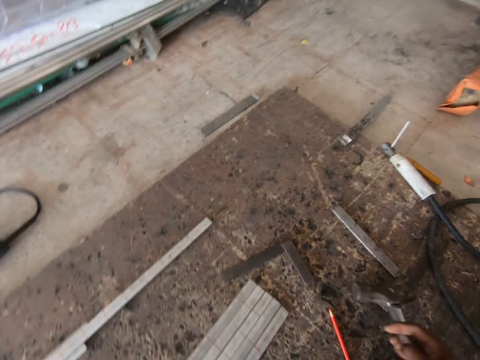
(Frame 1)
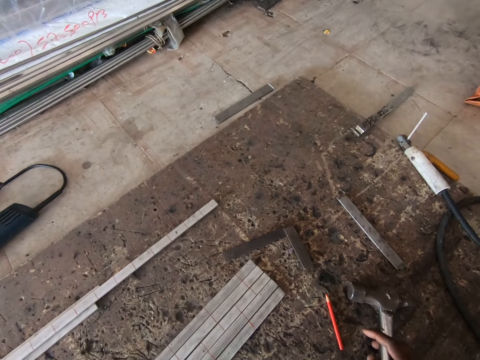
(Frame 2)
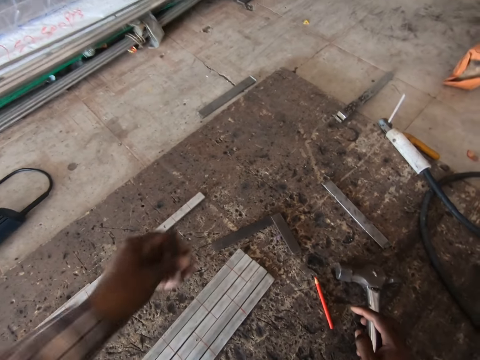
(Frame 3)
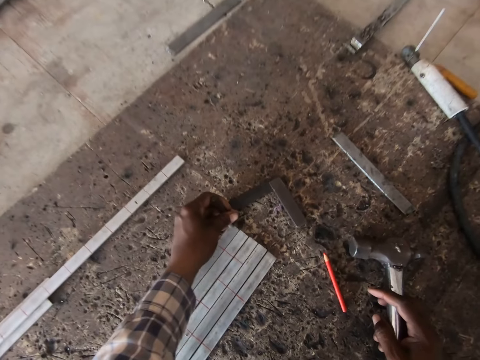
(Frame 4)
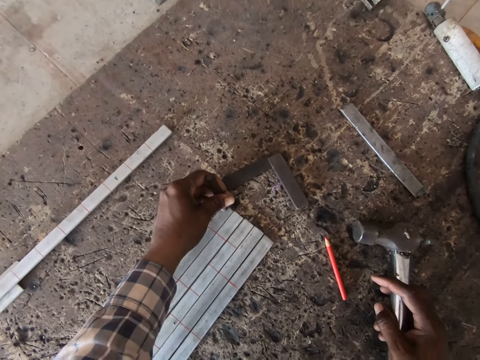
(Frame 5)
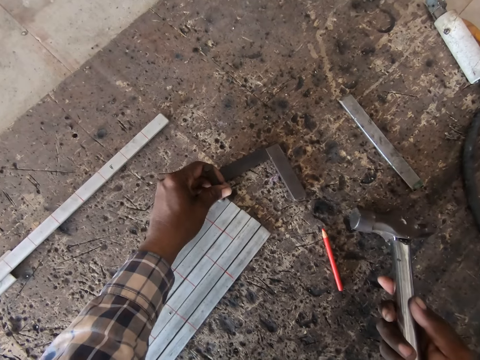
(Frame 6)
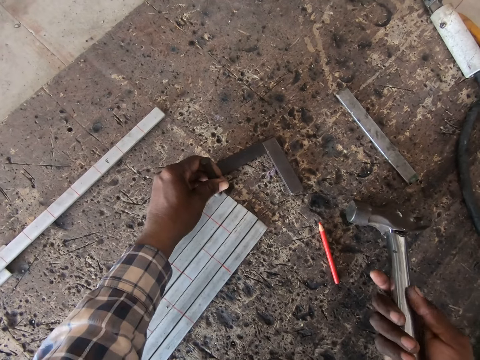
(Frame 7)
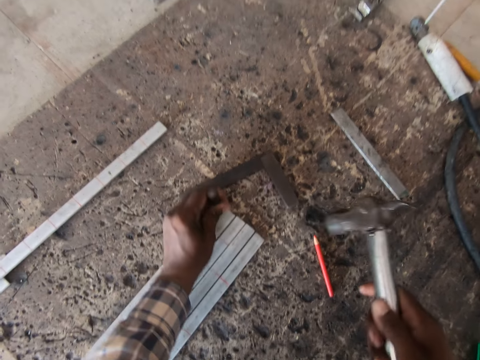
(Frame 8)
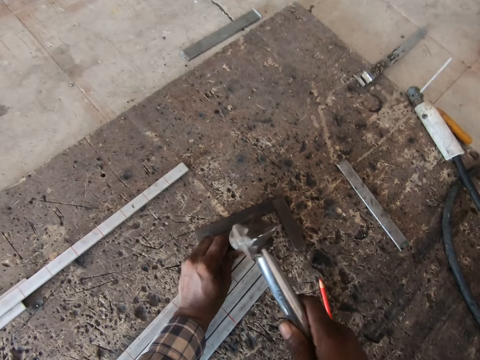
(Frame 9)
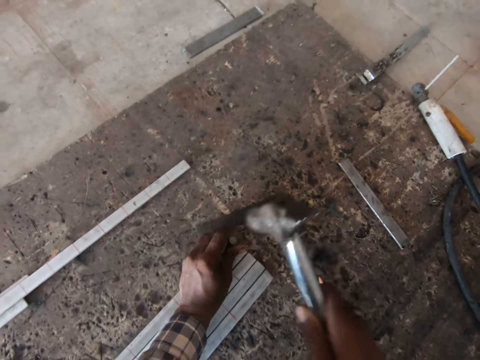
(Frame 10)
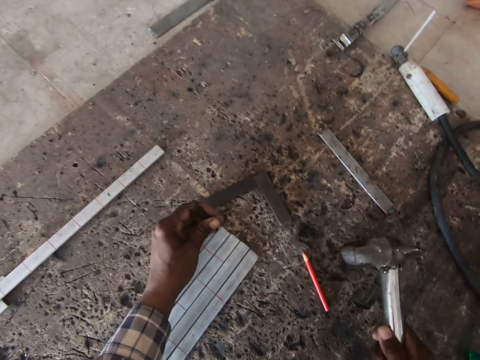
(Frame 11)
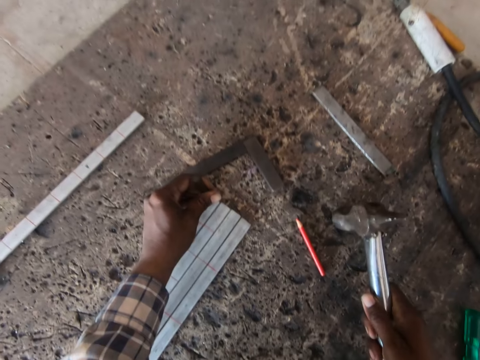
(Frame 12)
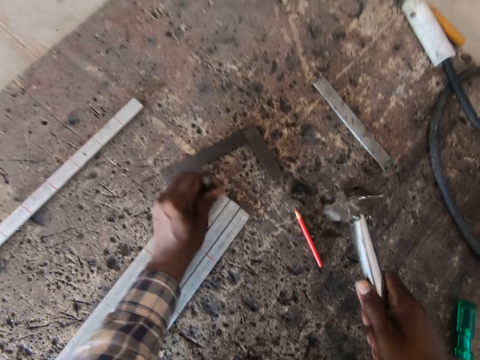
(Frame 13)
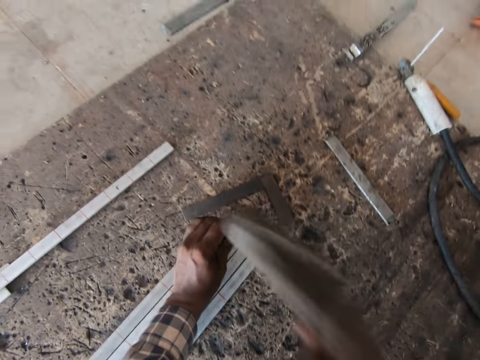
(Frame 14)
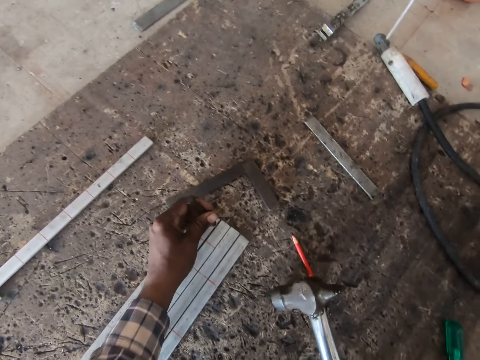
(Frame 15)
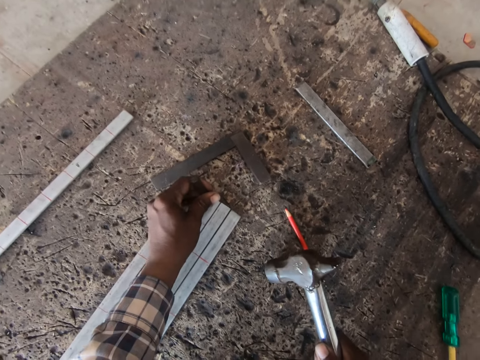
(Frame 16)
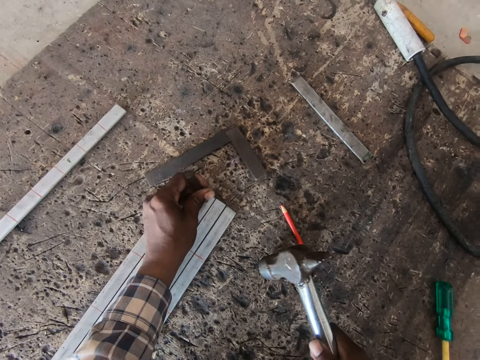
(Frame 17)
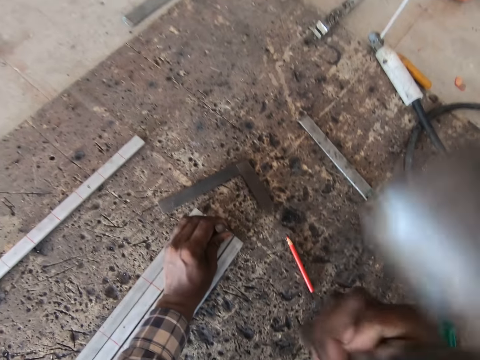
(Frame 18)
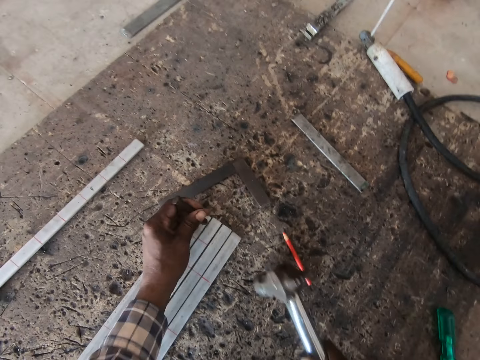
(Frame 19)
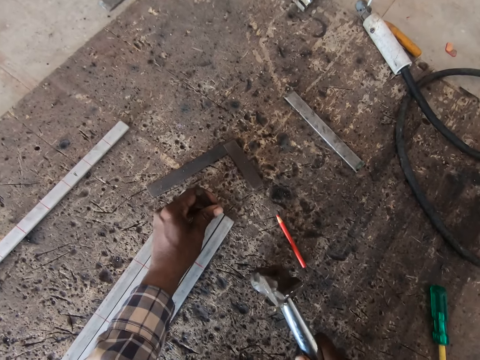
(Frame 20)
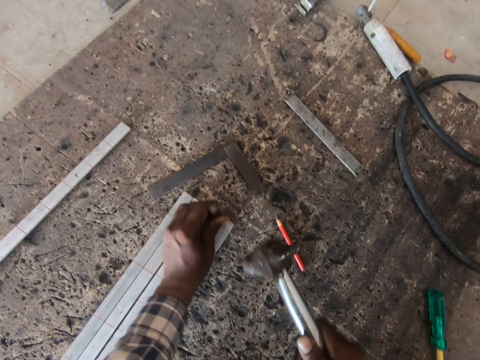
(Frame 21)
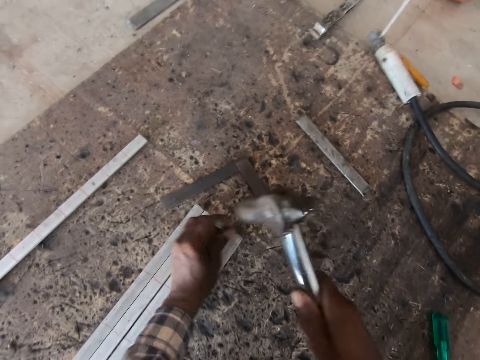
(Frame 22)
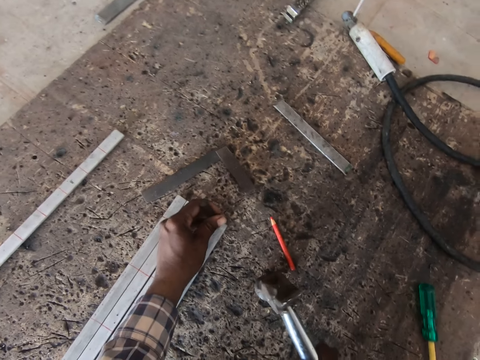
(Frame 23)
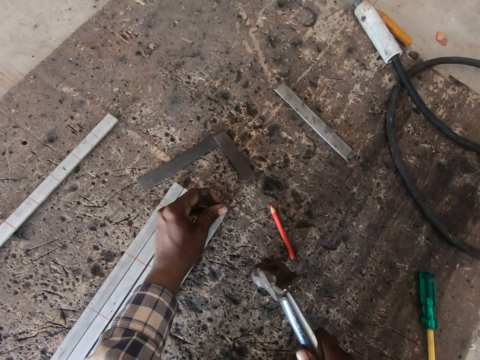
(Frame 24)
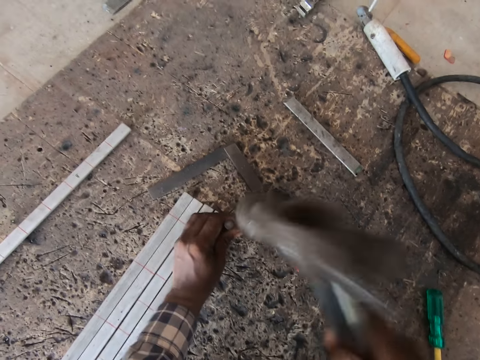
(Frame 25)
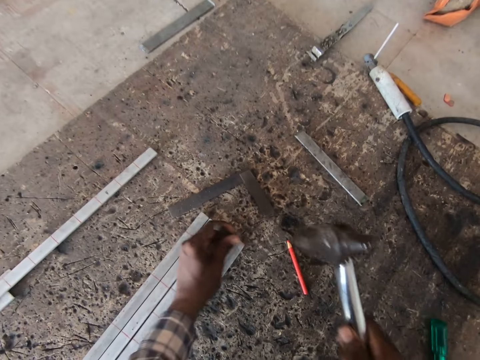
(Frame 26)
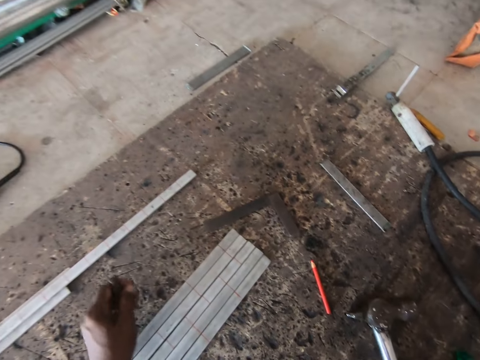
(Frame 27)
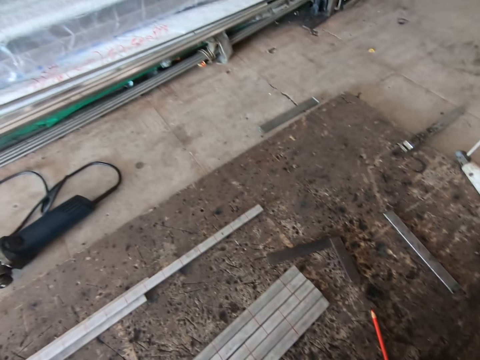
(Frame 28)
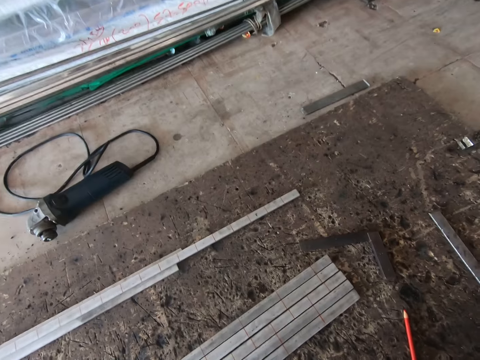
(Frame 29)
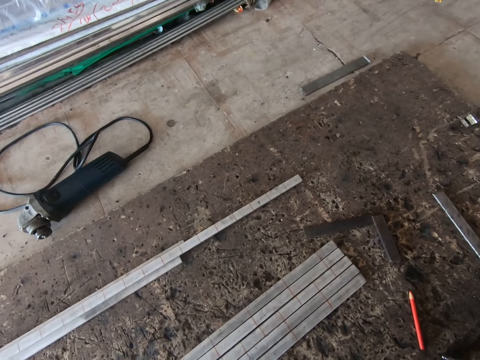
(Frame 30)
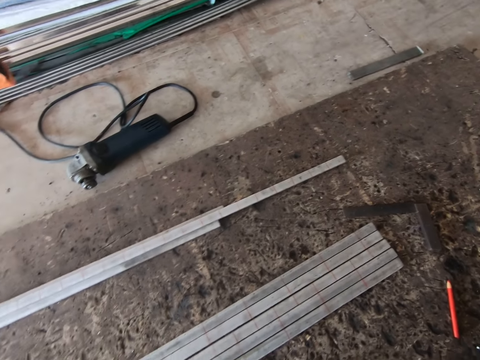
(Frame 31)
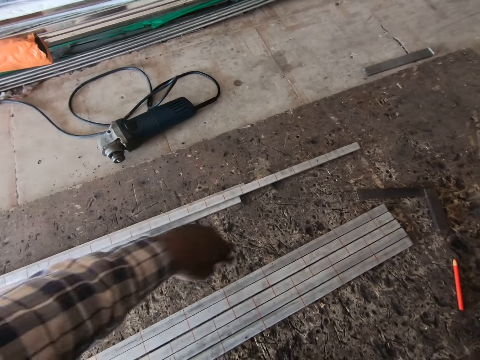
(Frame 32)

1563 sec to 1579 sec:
The camera wearer looks around the workshop room. He picks a hammer from the ground with his right hand. He drops the hammer on the ground with his right hand. He holds a nail with his left hand. He drops the nail on a metal bar with his left hand. He picks the hammer from the ground with his right hand. He hits the nail in his left hand on the metal bar with the hammer in his right hand. He picks the nail from the metal bar on the ground with his left hand. He drops the nail on the metal bar with his left hand. He hits the nail in his left hand on the metal bar with the hammer in his right hand. He picks the nail from the metal bar on the ground with his left hand. He drops the nail on the metal bar with his left hand. He hits the nail in his left hand on the metal bar with the hammer in his right hand. He picks the nail from the metal bar on the ground with his left hand. He drops the nail on the metal bar with his left hand. He hits the nail in his left hand on the metal bar with the hammer in his right hand. He picks the nail from the metal bar on the ground with his left hand. He drops the nail on the metal bar with his left hand. He hits the nail in his left hand on the metal bar with the hammer in his right hand. He picks the nail from the metal bar on the ground with his left hand. He drops the hammer on the ground with his right hand.

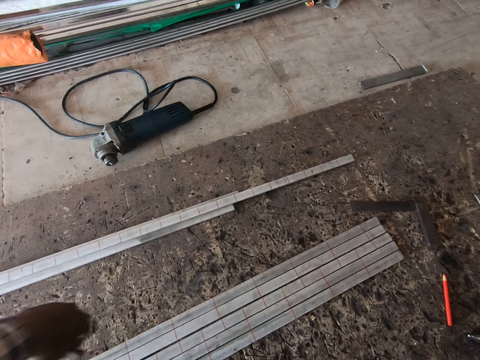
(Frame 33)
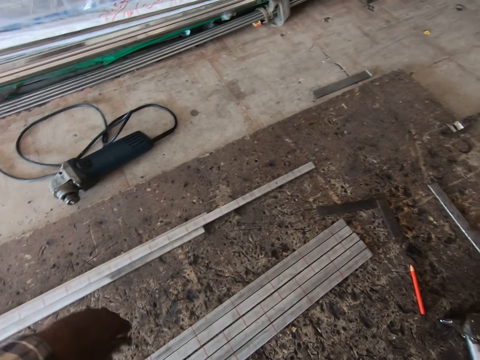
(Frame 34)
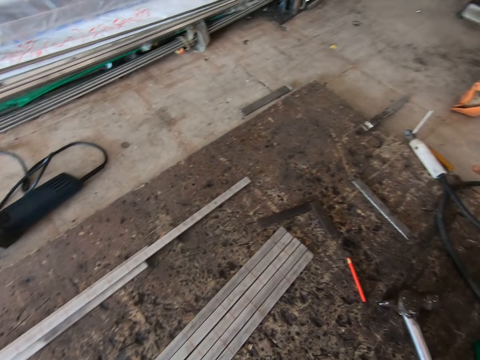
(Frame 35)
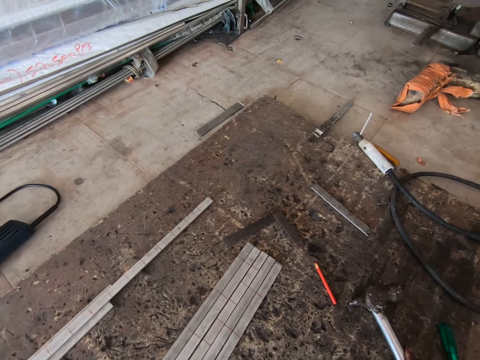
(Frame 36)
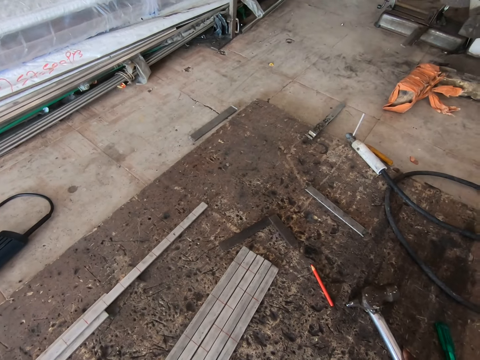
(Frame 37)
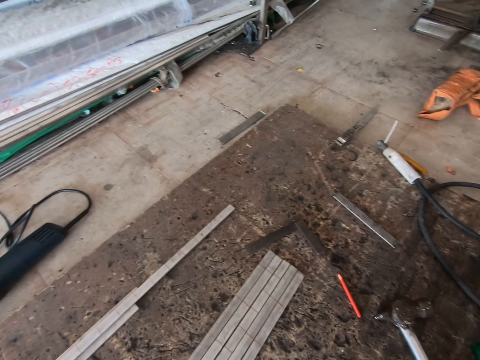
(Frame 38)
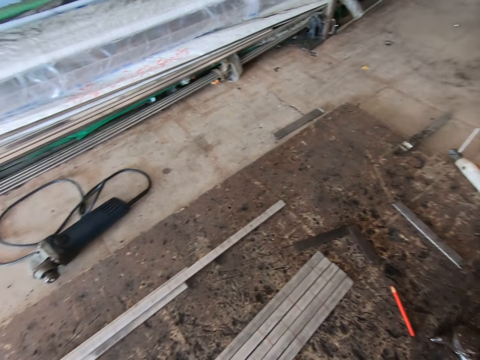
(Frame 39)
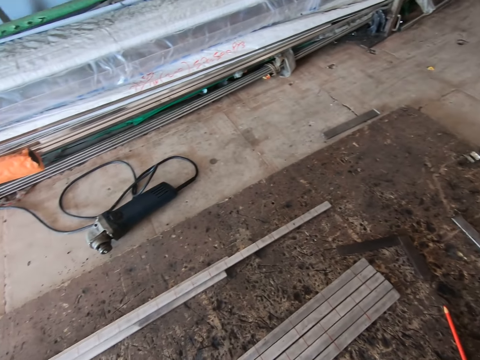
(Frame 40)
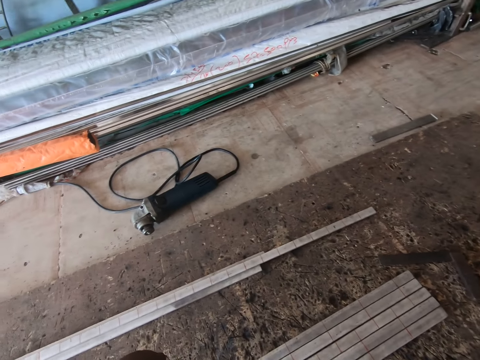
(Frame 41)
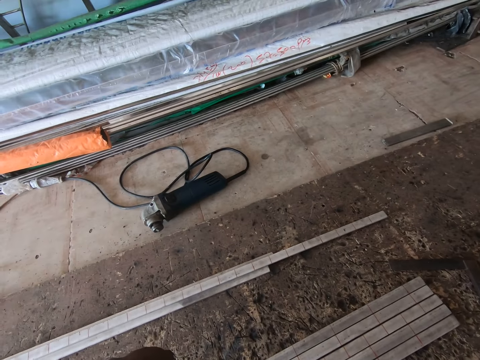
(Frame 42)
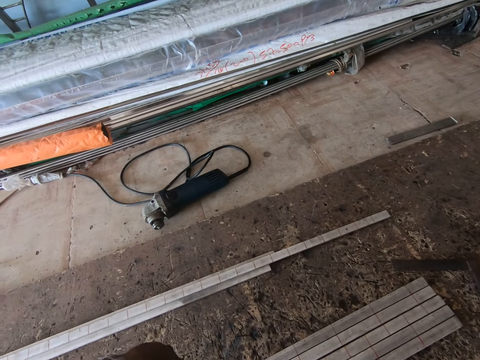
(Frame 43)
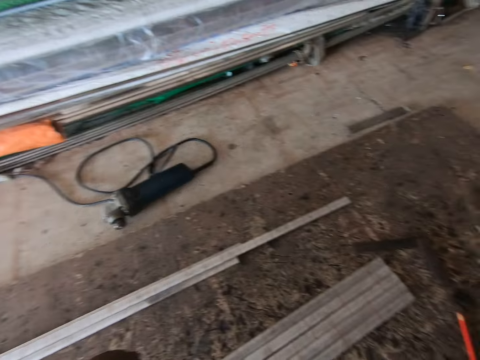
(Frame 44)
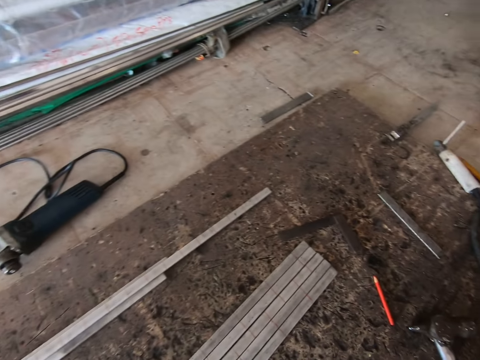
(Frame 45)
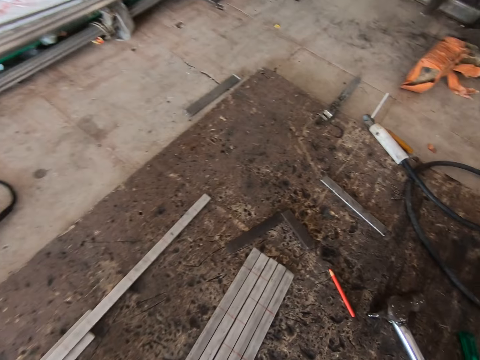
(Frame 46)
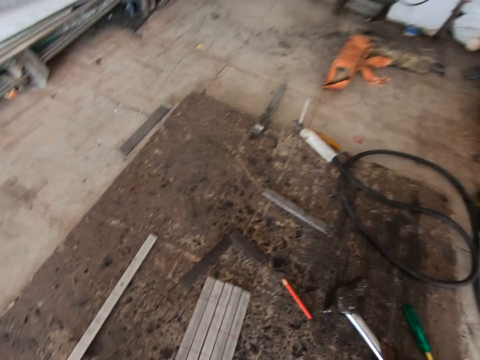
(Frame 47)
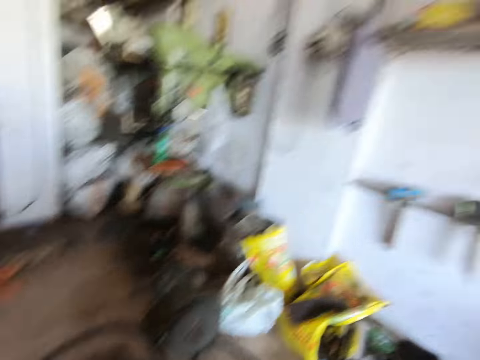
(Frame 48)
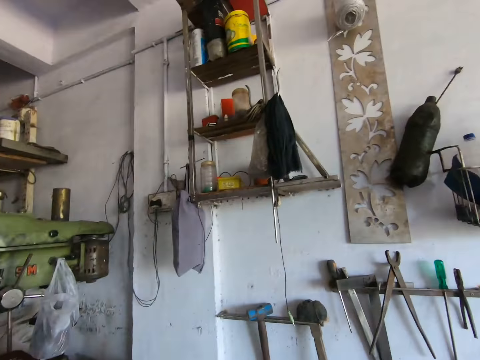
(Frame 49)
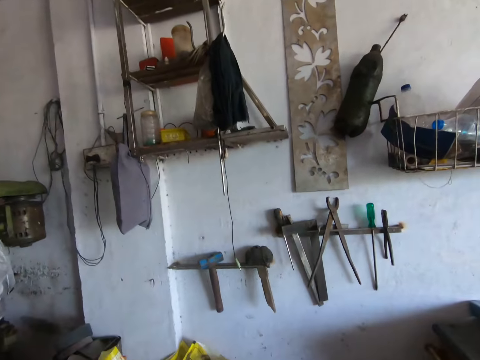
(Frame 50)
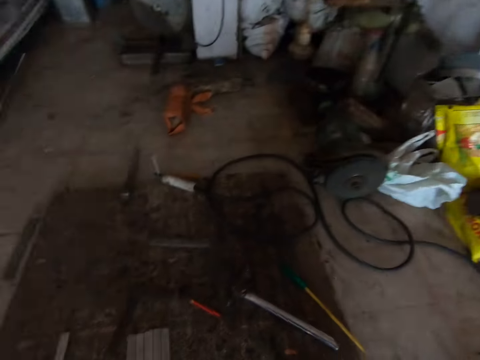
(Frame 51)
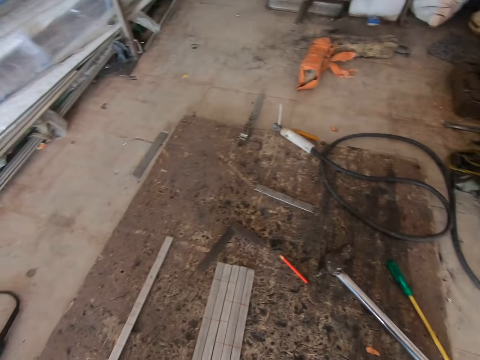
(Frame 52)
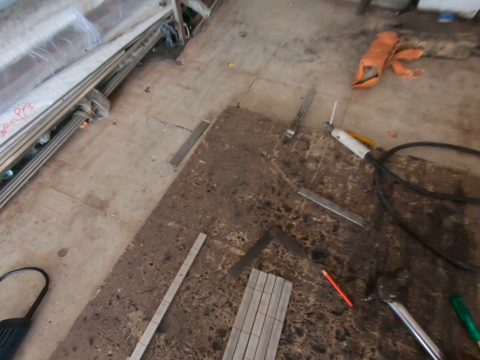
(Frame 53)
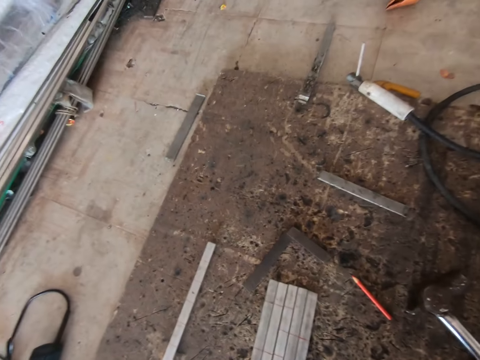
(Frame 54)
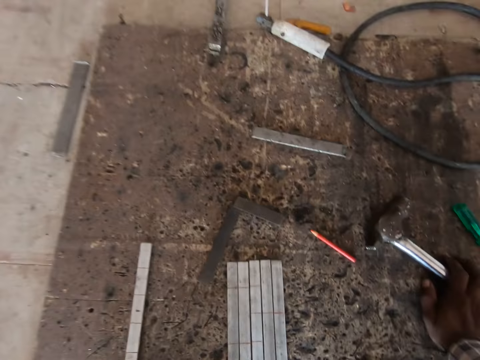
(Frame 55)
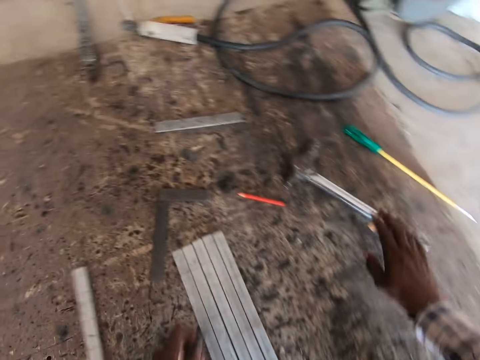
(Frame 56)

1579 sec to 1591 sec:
The camera wearer looks at the metal bars. They look around the workshop room.
